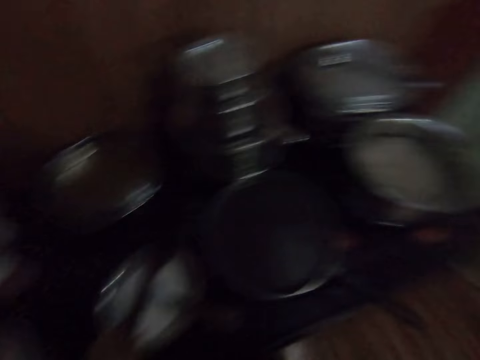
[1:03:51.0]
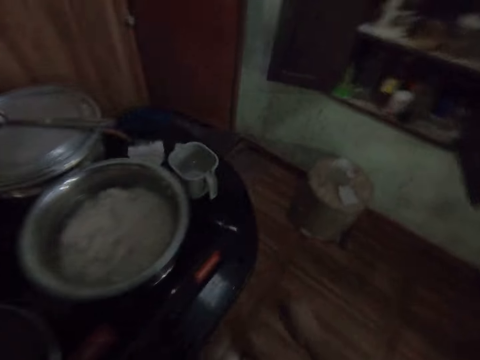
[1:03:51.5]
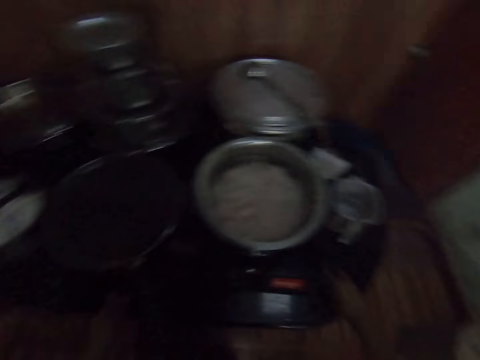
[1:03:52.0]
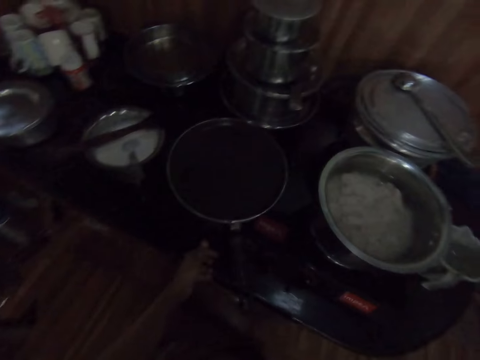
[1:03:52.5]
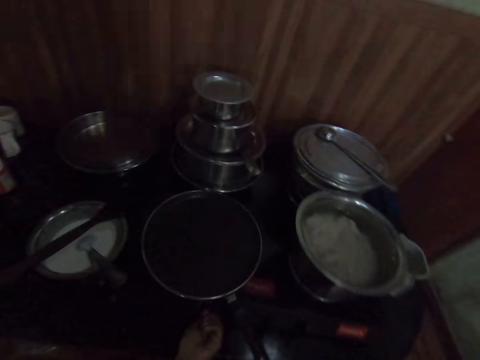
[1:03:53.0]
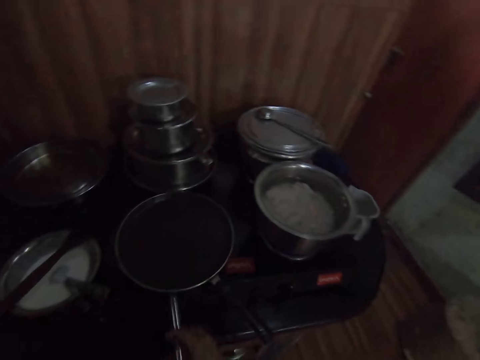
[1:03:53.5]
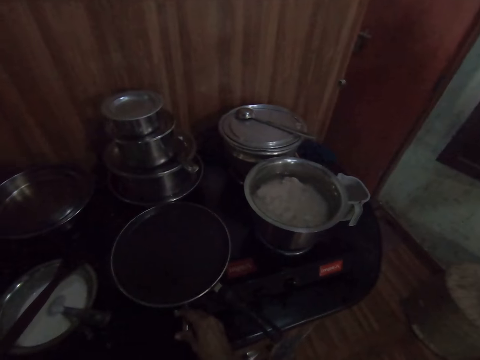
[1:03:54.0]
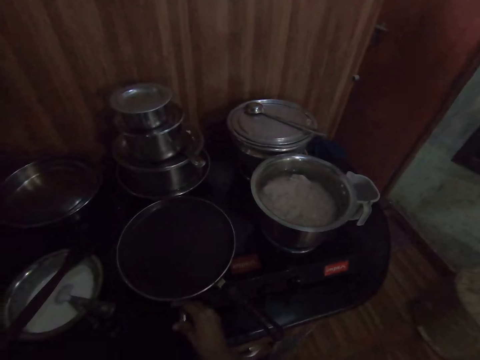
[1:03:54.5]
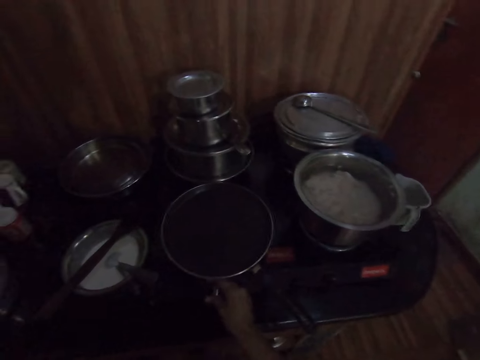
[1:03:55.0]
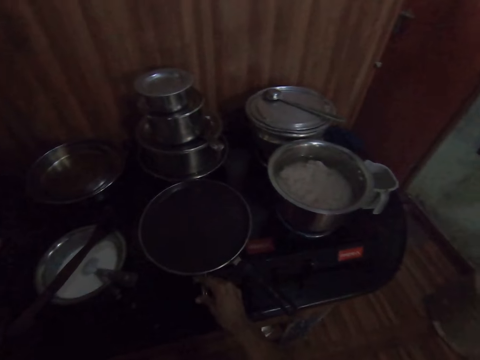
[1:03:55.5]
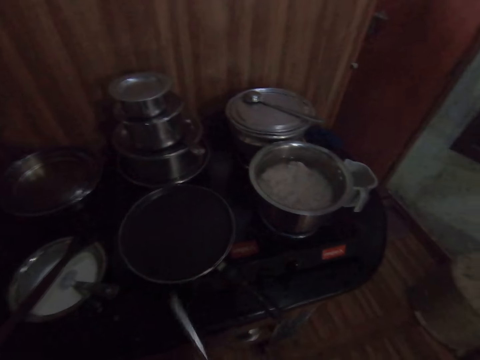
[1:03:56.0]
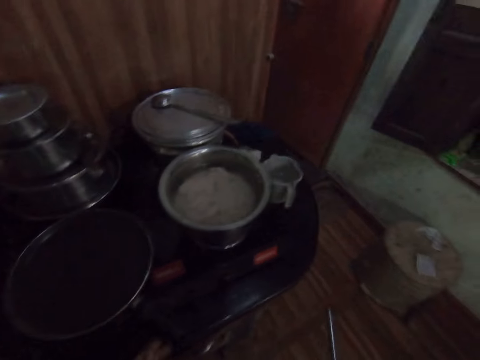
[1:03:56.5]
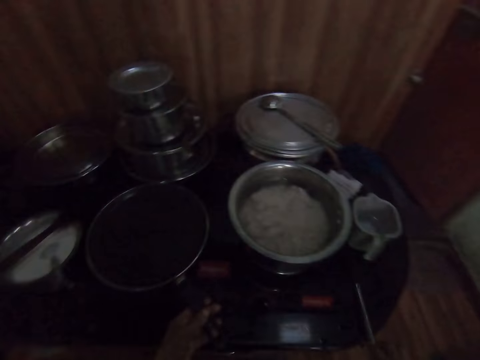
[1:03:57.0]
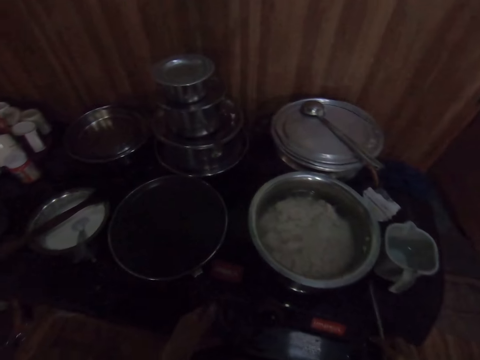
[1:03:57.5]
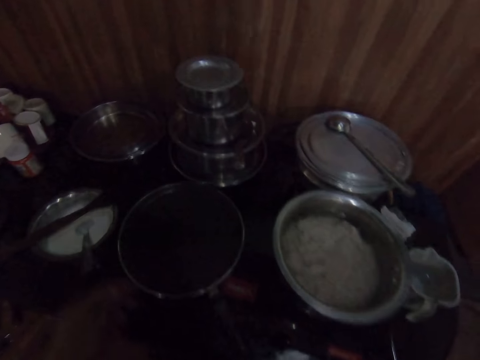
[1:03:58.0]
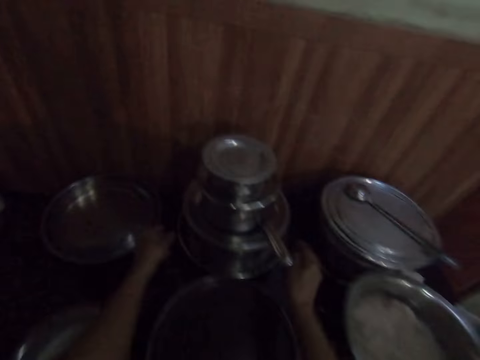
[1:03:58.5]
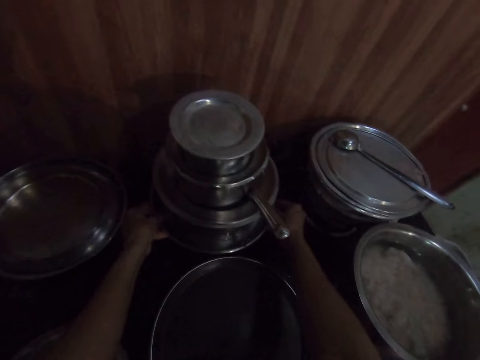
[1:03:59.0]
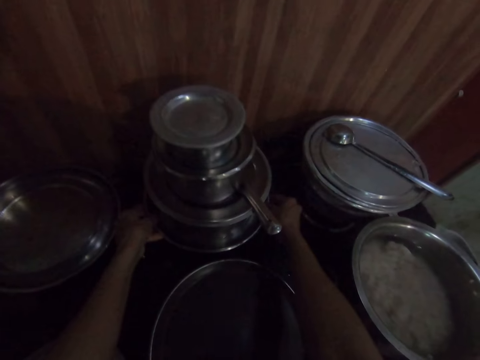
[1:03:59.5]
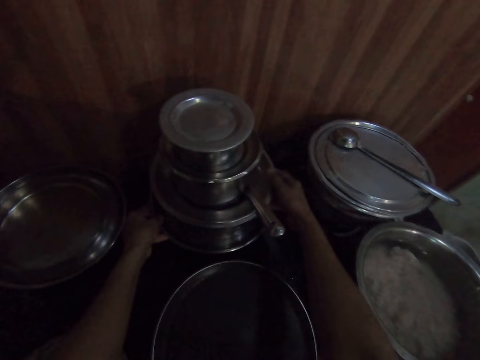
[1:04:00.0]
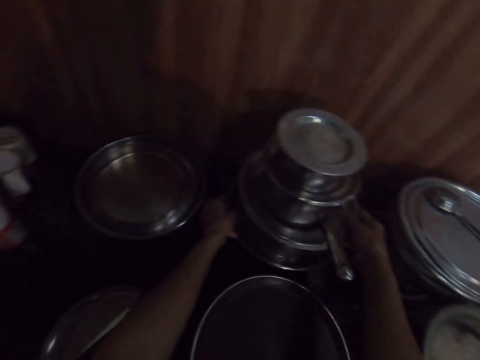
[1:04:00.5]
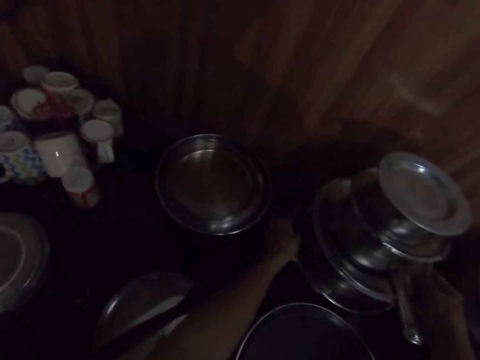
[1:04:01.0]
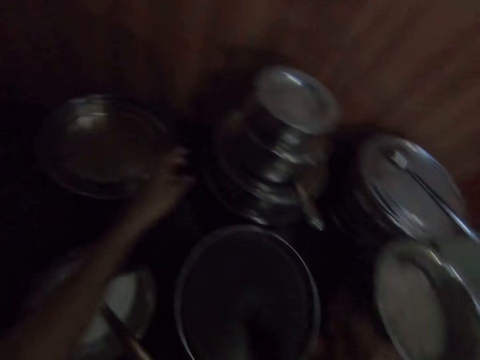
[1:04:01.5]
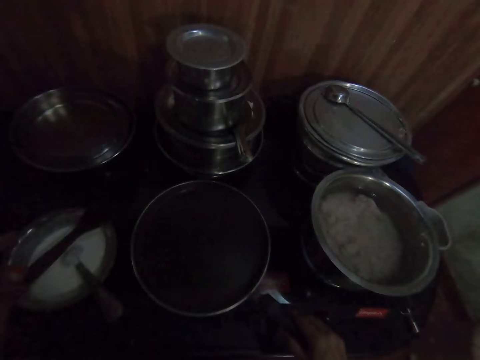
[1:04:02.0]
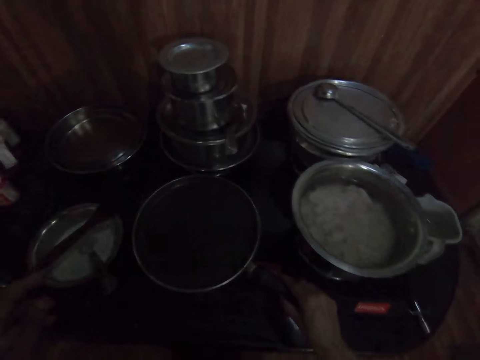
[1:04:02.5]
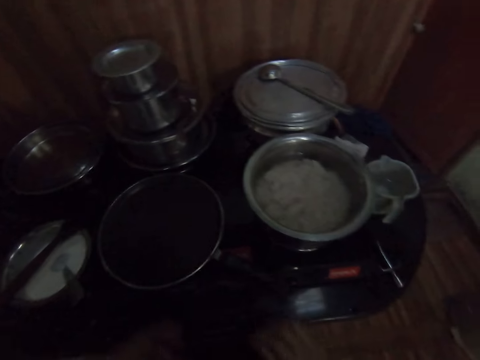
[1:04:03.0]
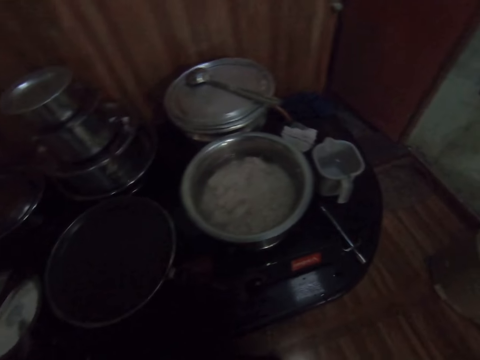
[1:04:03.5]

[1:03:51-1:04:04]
The camera wearer walks around the room. She picks up a lighter on the cooker with her right hand. She turns the knob on the cooker with her left hand. She ignites the cooker with the lighter in her right hand. She drops the lighter on the cooker with her right hand. She lifts a set of pots on the cooker with both hands. She adjusts the pot on the cooker with her right hand.

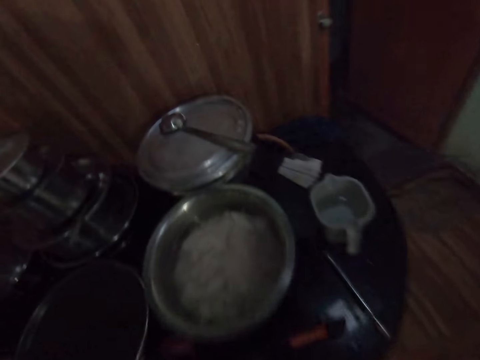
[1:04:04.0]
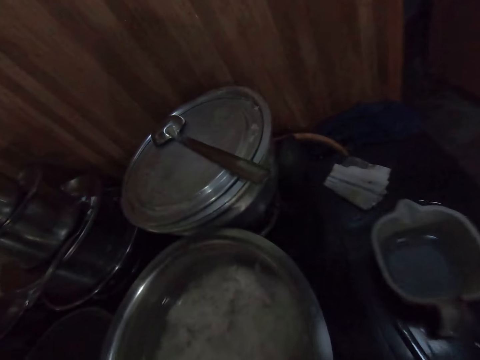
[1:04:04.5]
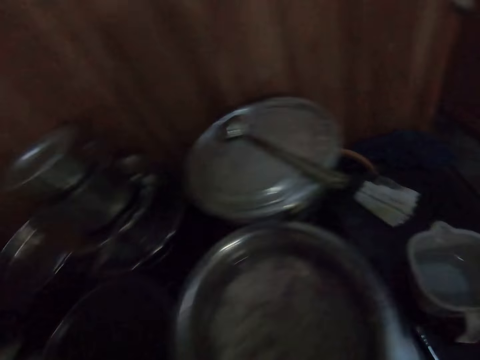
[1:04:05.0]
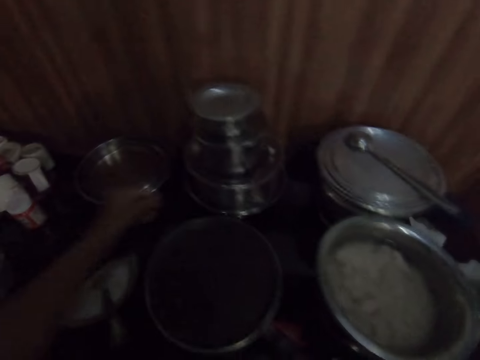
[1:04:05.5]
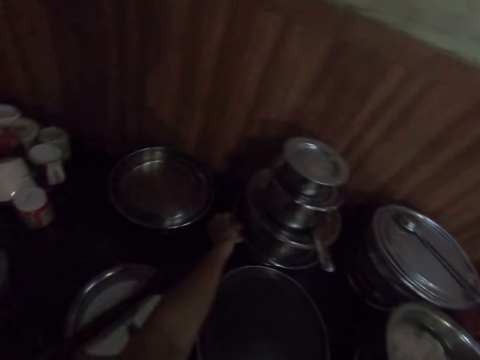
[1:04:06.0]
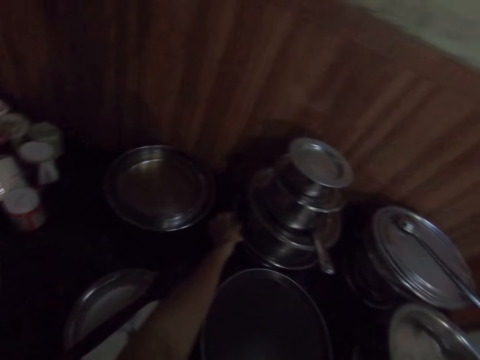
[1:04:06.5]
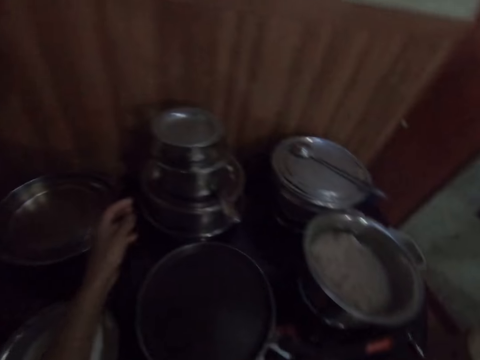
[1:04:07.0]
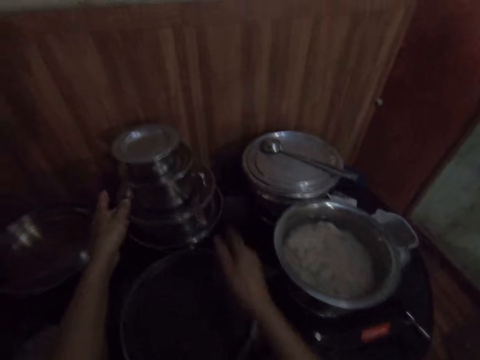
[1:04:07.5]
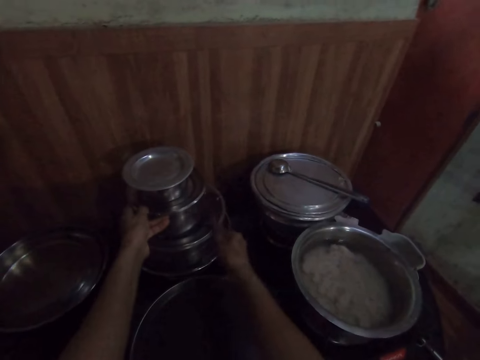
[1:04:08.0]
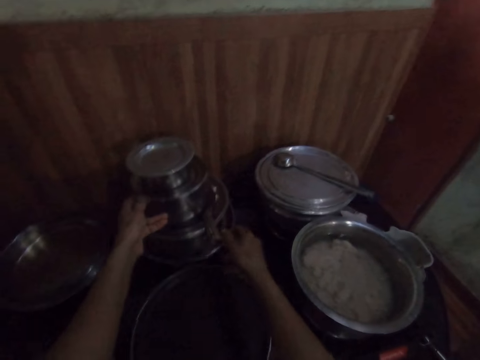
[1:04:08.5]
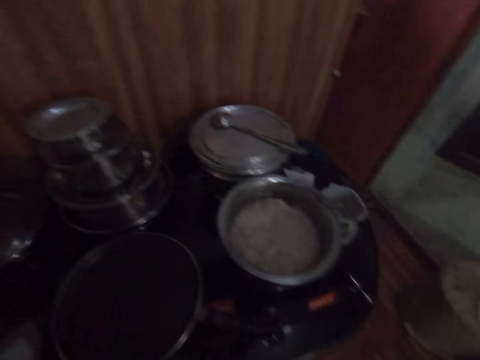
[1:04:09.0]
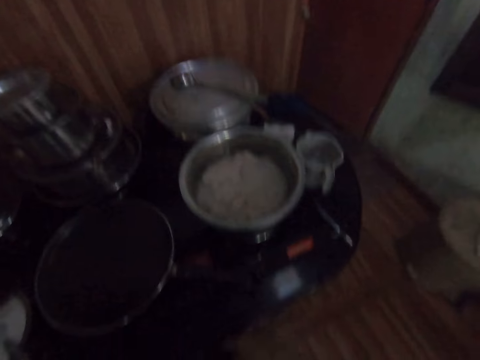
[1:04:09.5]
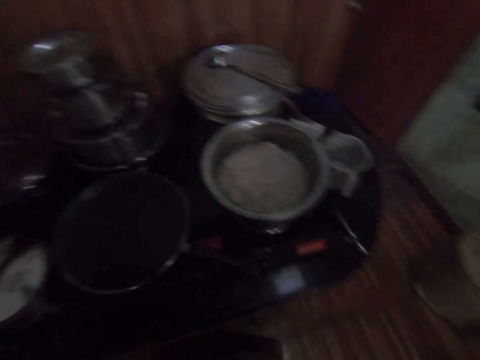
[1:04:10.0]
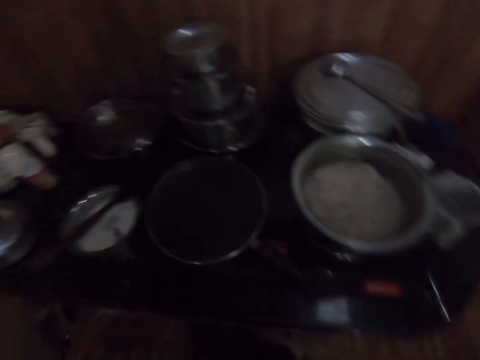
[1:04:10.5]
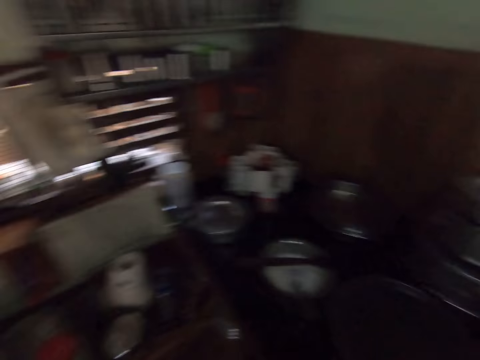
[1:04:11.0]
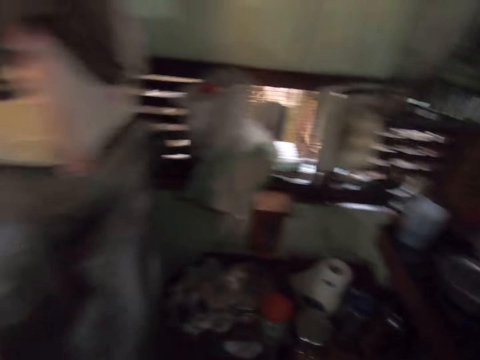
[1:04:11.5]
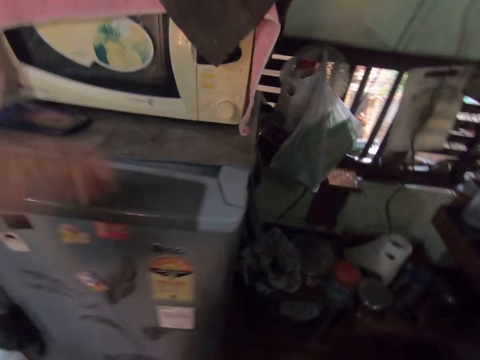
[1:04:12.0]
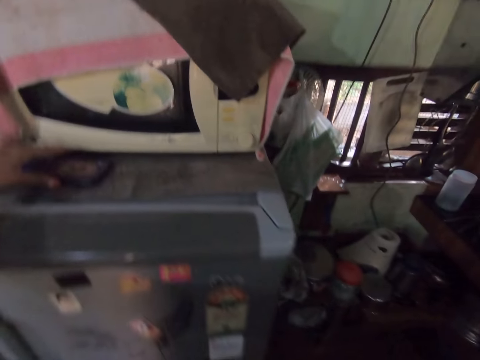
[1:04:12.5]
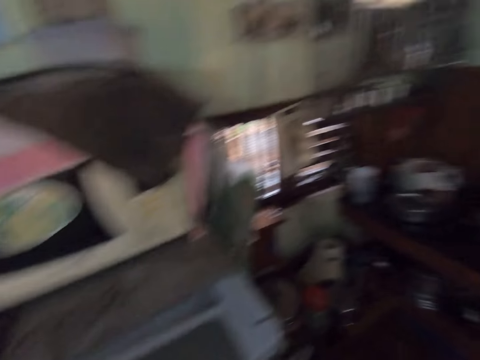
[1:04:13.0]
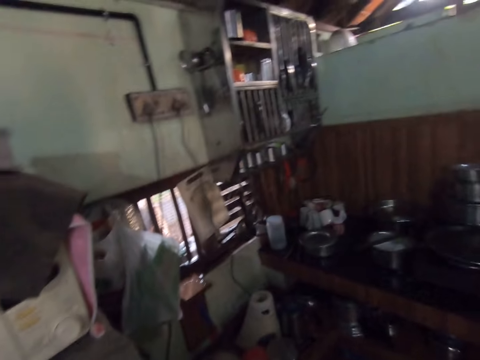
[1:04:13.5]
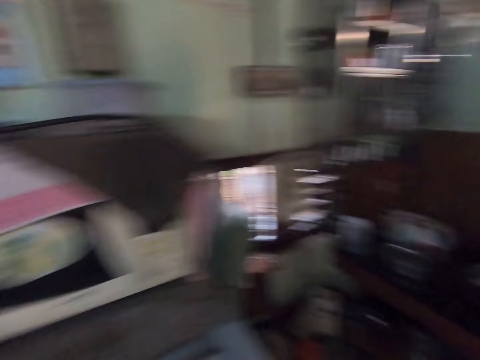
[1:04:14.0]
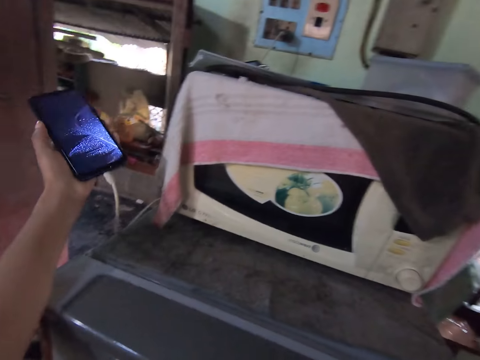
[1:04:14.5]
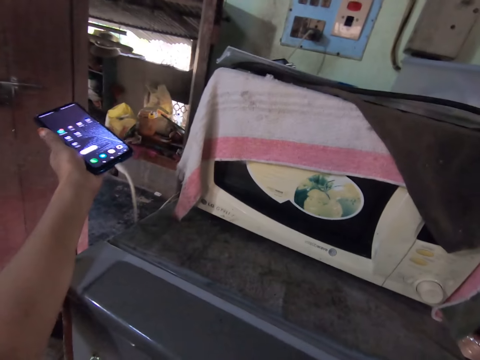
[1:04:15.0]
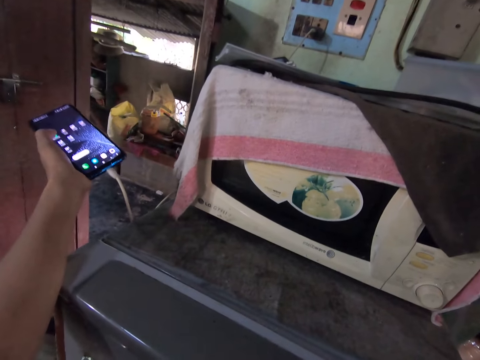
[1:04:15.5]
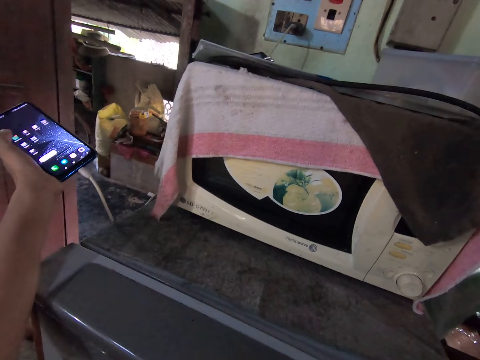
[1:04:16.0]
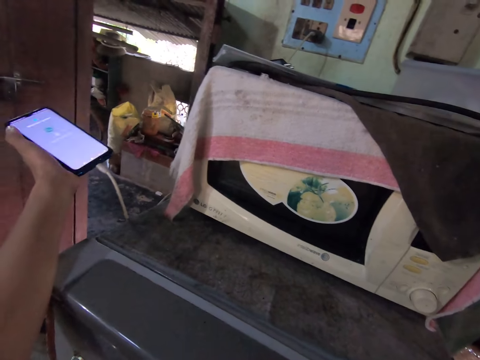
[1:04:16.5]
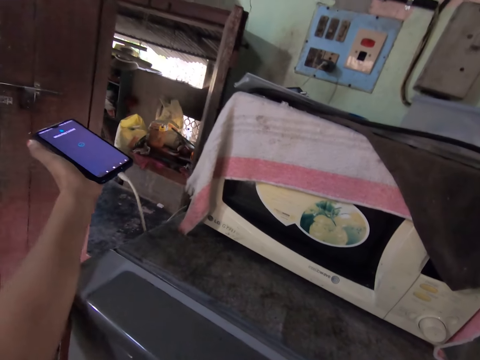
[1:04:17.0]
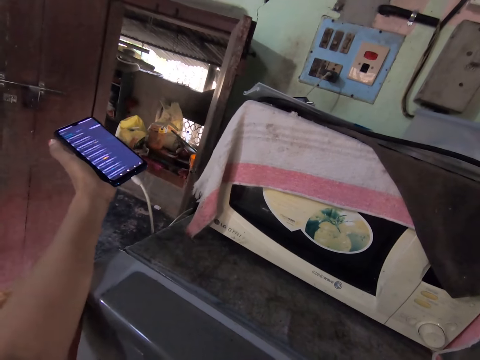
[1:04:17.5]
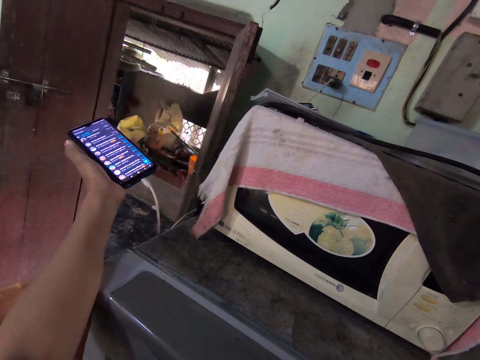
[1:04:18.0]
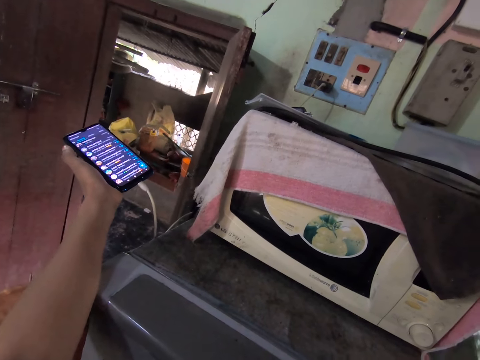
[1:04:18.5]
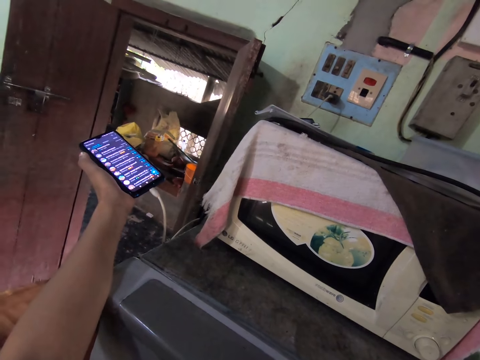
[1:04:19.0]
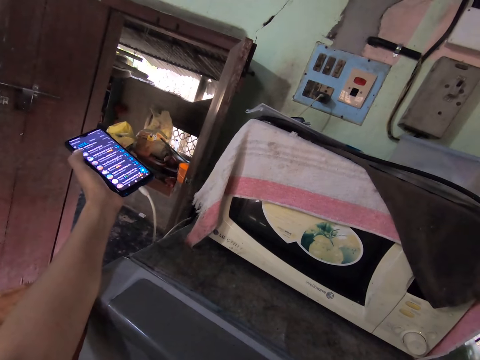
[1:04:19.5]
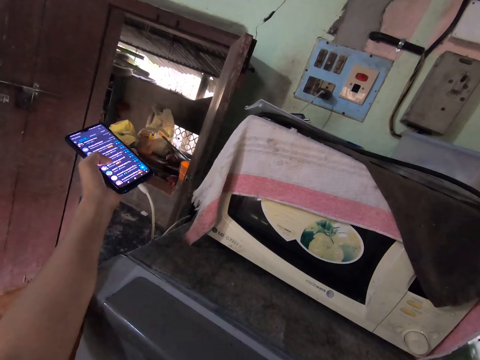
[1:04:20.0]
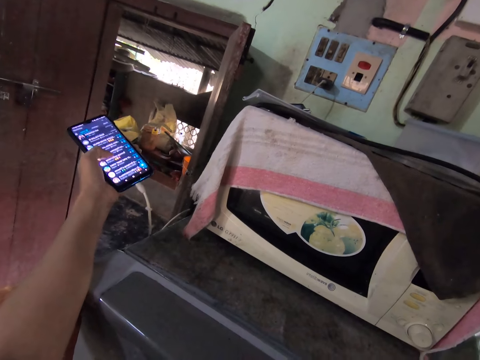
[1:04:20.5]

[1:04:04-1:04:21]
The camera wearer turns around the room. She lifts the set of pots on the cooker with her left hand. She walks around the room. She touches the set of pots on the cooker with both hands. She picks up a phone on a fridge with her left hand. A woman interacts with the camera wearer. The camera wearer operates the phone in her left hand.
